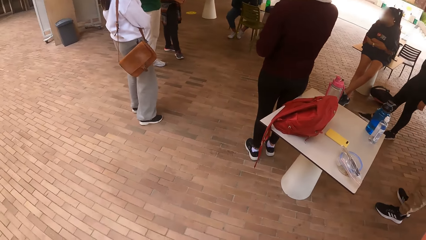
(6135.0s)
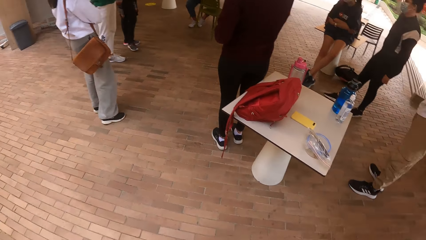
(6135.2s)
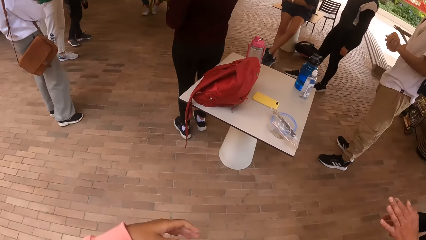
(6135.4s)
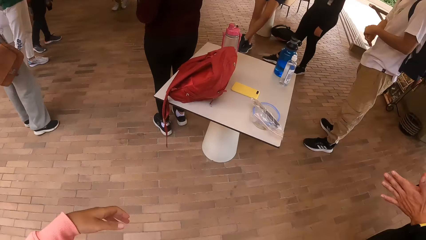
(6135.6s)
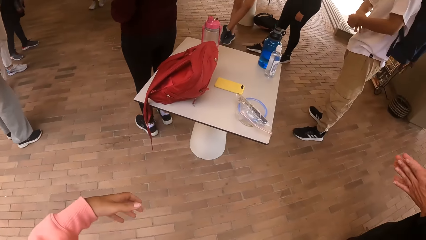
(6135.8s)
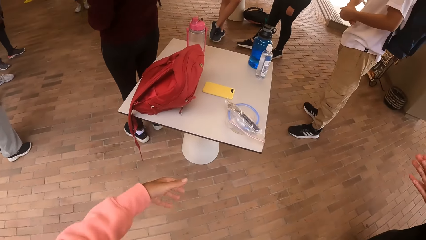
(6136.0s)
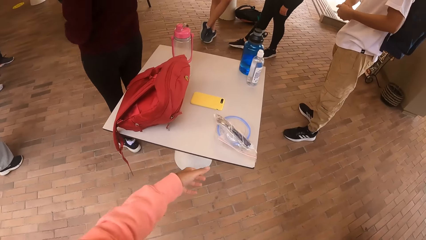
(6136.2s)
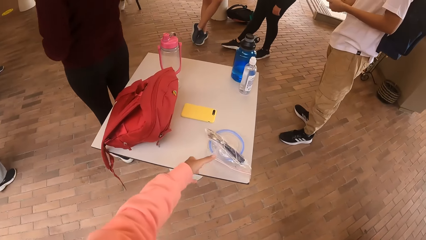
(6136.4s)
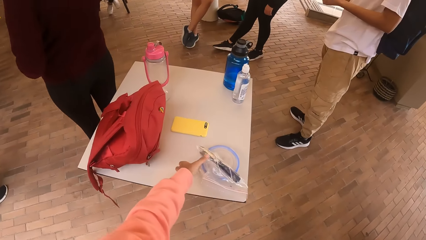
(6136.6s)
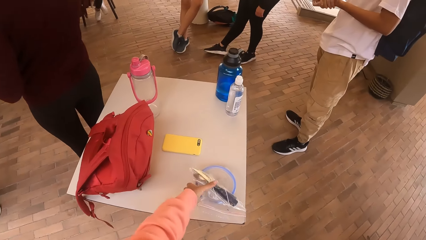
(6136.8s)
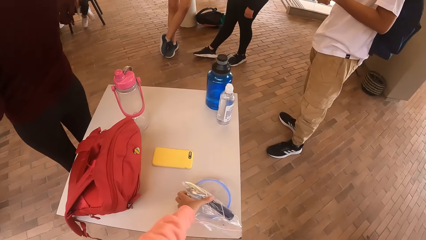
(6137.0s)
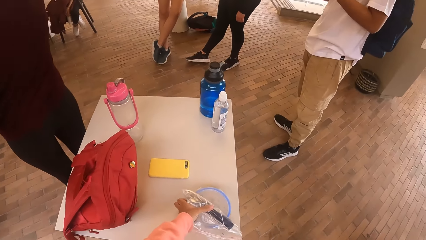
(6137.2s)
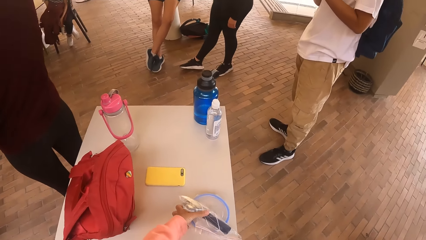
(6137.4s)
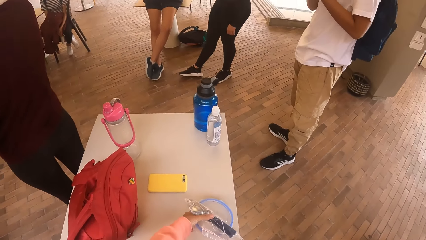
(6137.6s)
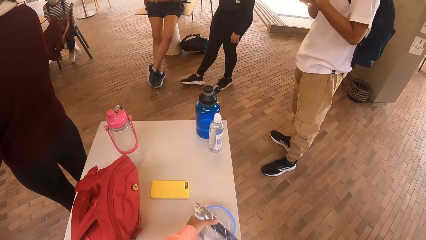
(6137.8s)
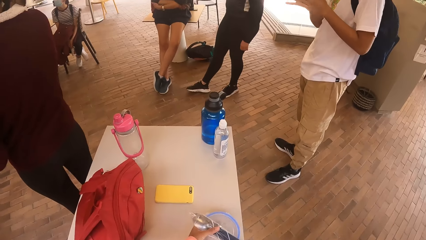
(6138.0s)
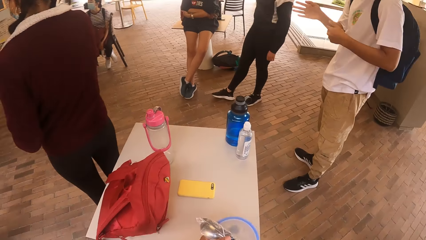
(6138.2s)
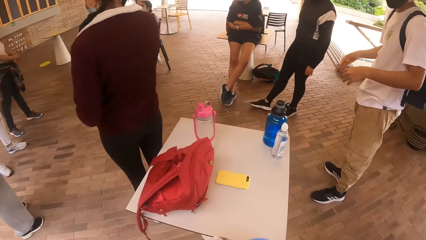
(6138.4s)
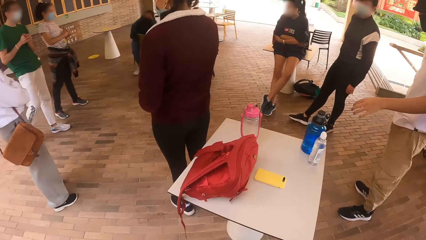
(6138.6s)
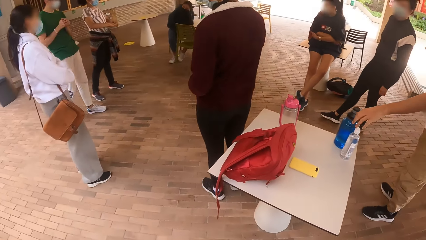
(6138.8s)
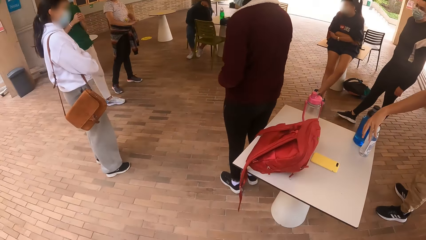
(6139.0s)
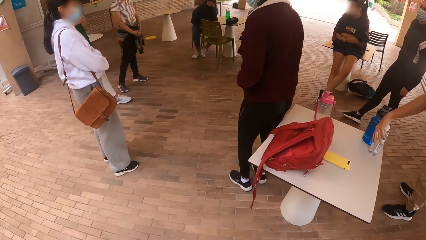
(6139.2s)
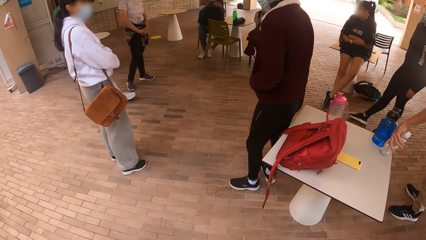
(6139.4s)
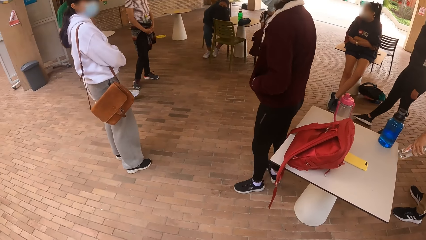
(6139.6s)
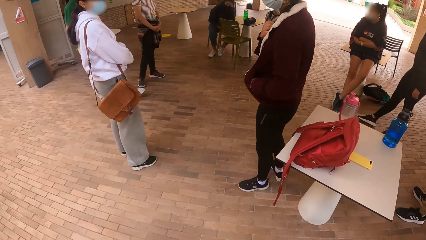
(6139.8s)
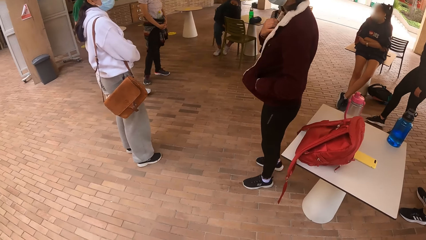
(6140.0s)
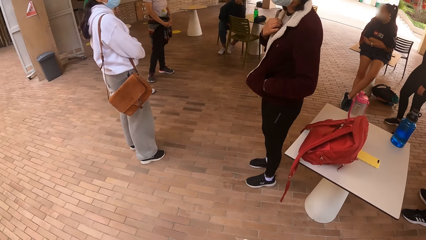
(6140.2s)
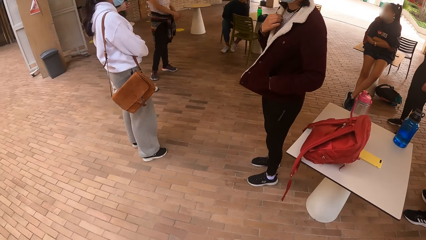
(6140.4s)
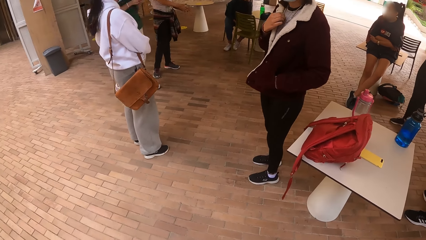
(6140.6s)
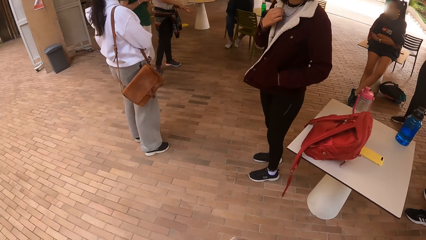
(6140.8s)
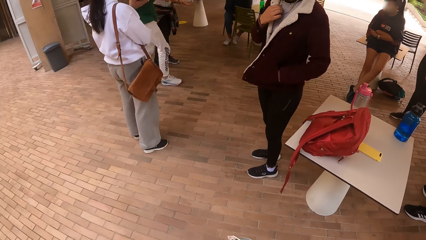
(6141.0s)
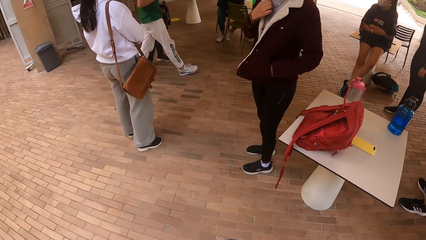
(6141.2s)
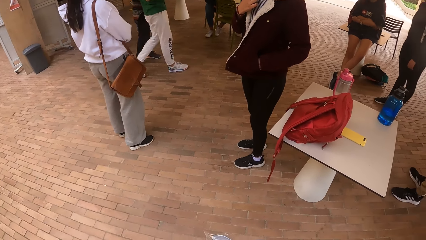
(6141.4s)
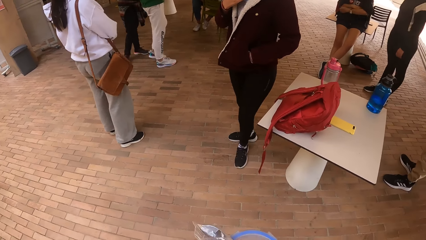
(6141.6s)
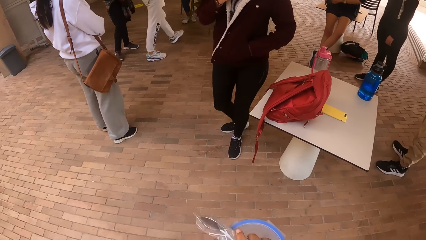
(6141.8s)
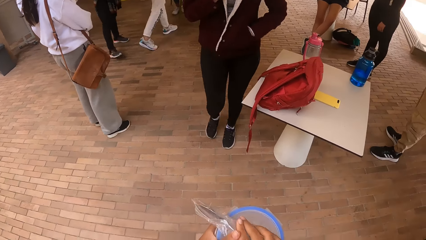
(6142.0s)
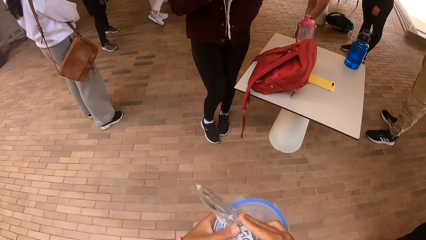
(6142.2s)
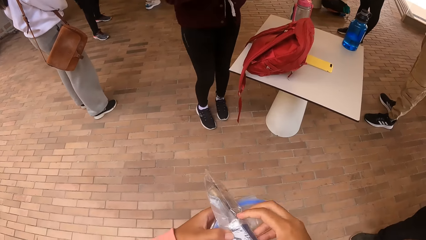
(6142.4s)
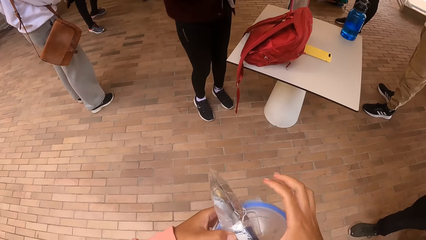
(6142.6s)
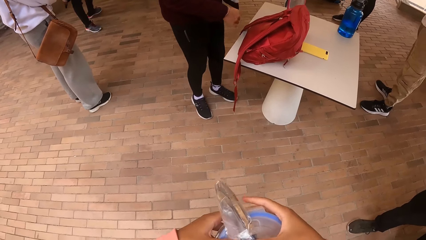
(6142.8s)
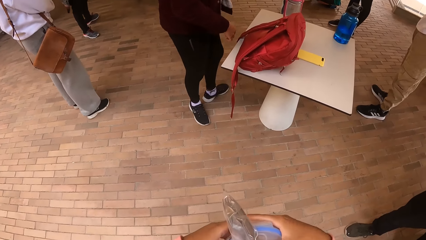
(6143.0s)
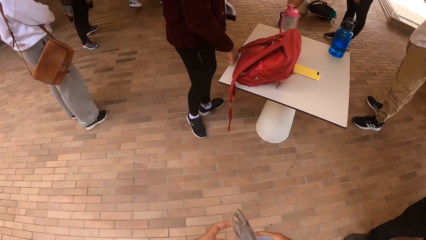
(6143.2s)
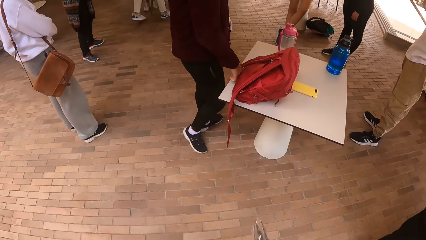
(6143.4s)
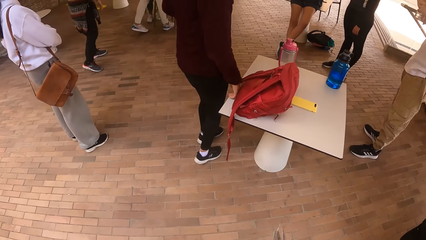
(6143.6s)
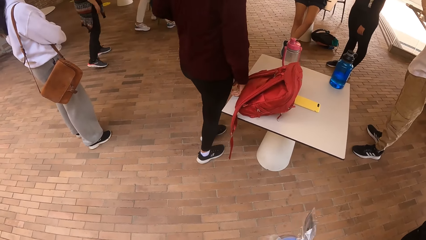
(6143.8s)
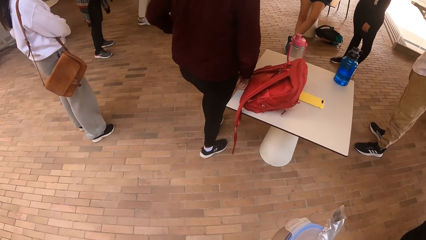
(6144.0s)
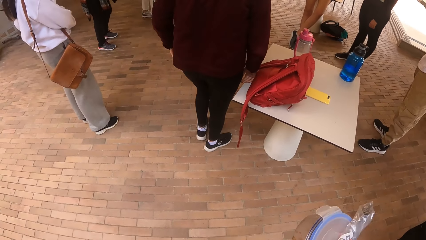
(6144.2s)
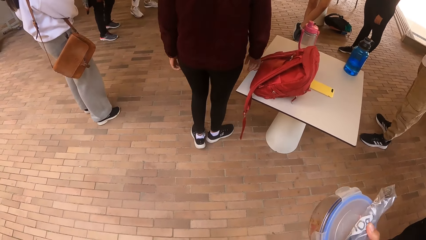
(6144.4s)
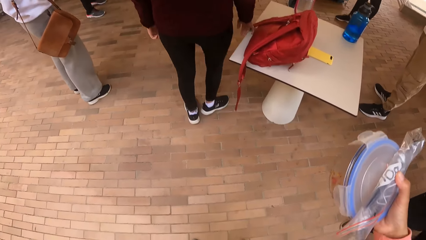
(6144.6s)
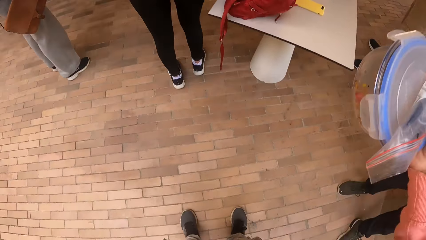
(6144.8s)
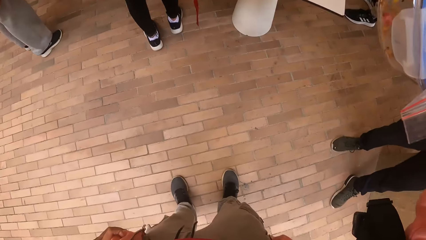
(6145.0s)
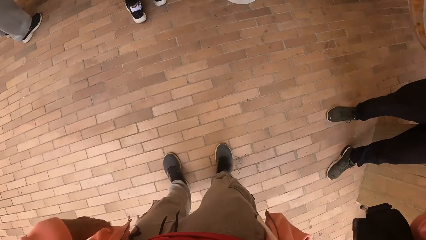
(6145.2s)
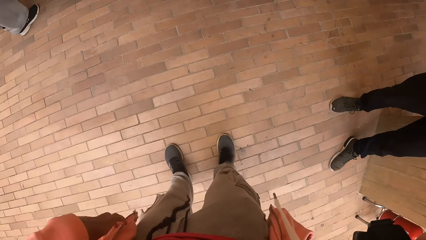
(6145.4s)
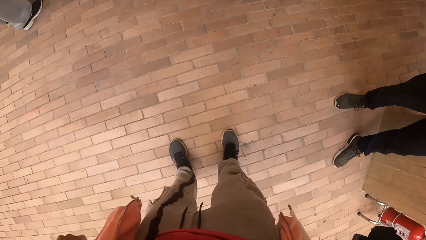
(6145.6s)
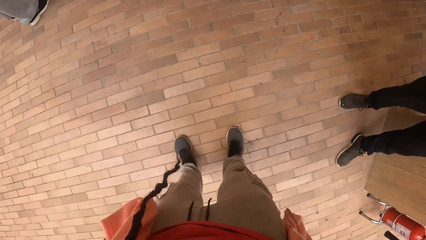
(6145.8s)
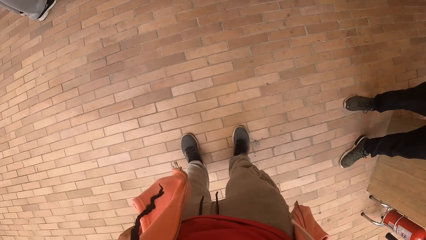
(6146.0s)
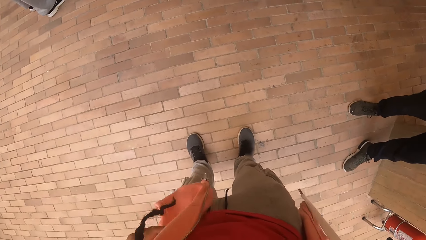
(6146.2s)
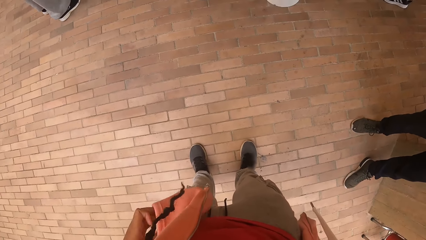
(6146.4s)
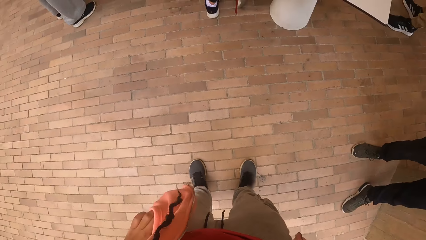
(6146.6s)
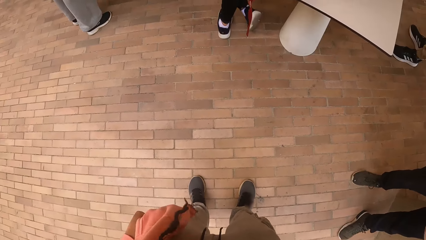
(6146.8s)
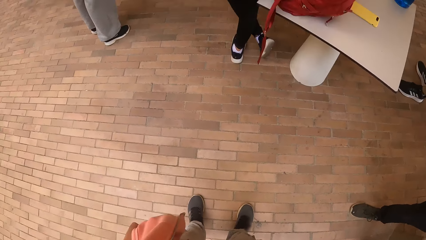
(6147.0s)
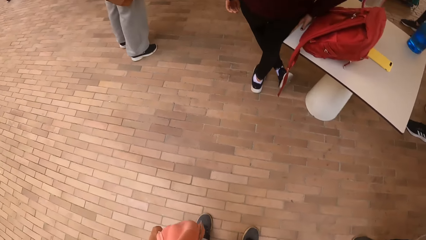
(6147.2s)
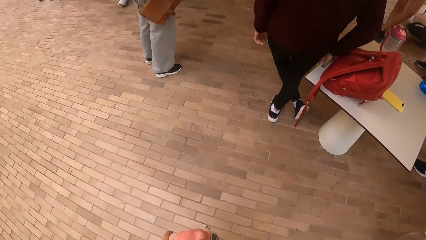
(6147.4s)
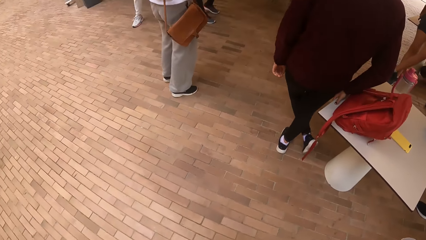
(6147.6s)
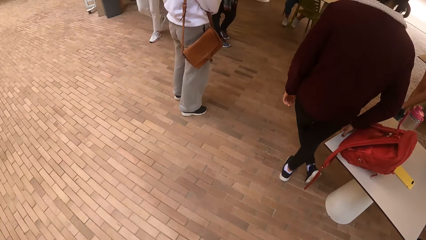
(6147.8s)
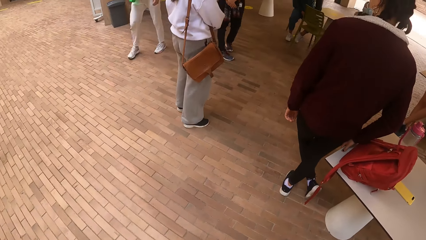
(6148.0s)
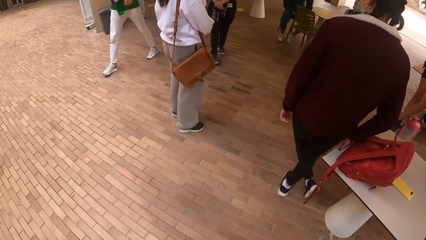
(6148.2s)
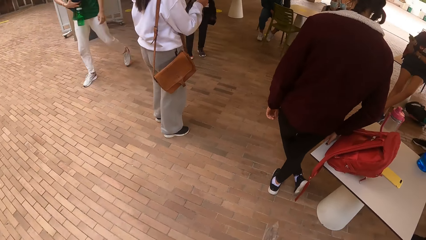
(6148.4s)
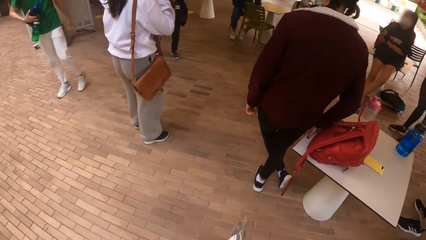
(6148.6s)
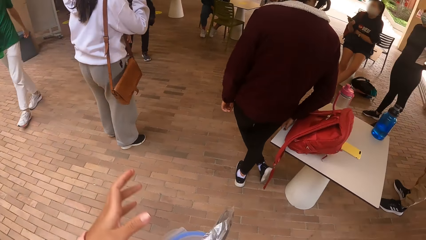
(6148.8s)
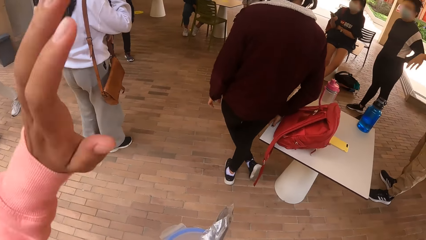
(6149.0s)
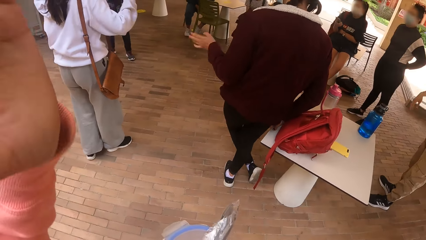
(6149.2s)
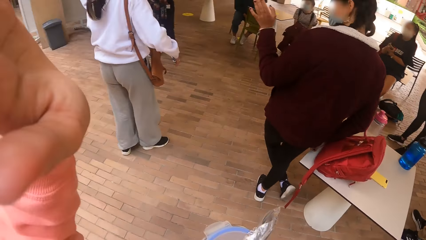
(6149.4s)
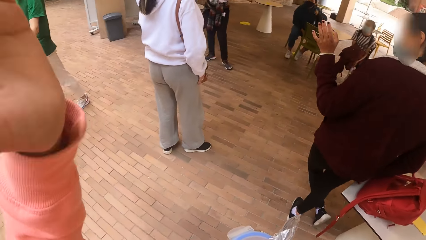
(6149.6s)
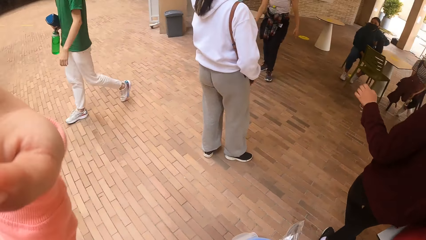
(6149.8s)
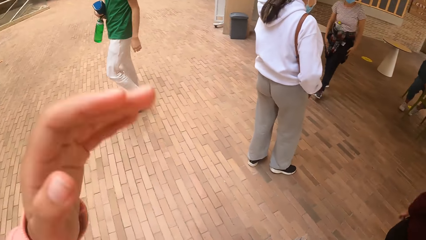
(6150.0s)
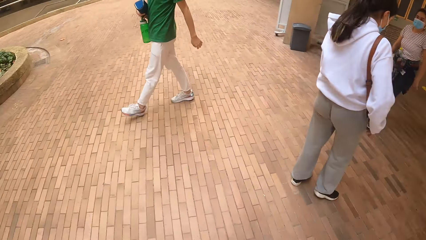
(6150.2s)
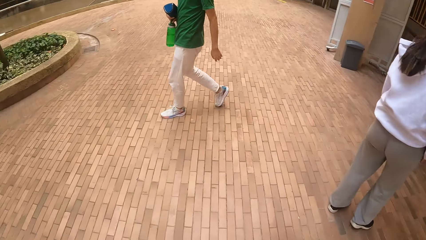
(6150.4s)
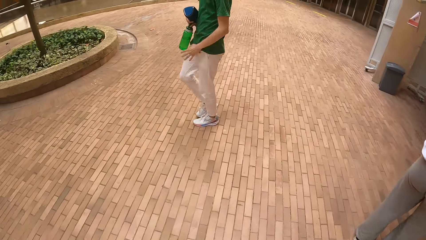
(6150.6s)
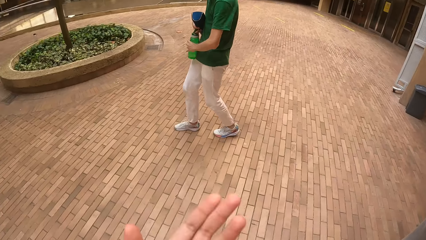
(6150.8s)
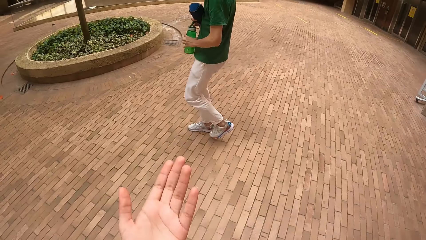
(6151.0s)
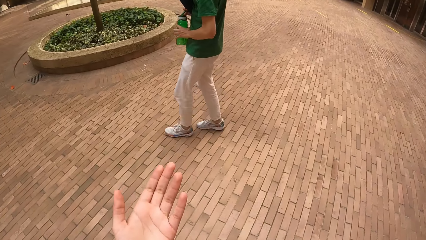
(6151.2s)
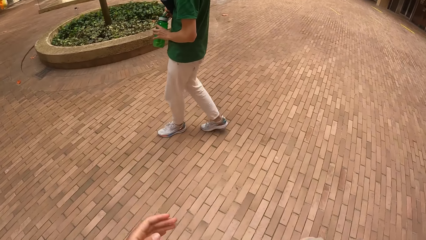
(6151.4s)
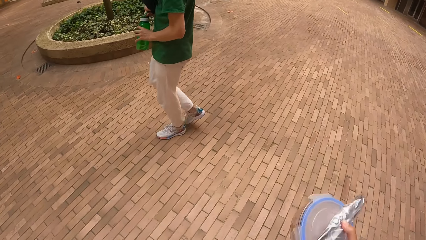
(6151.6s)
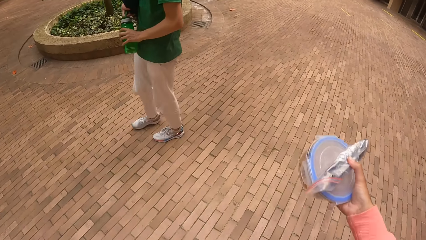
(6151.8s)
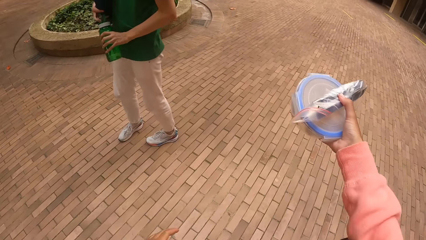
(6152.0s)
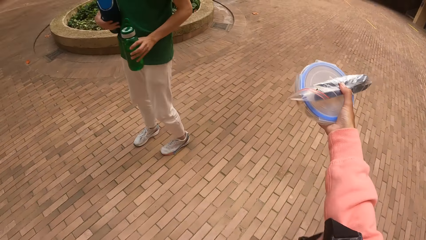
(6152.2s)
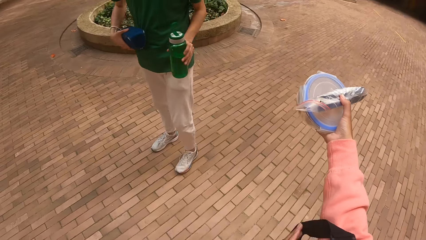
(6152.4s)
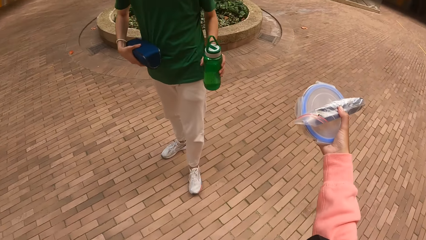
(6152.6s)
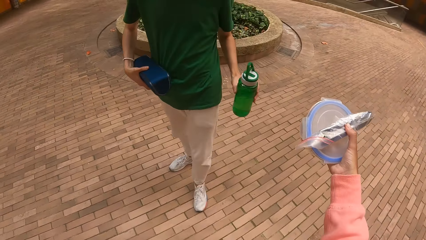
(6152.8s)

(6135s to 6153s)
The camera wearer picks up the pack of cutlery and the lunch box from the desk with her left hand. The man picks up the bottle from the desk with his left hand. The camera wearer passes the pack of cutlery and the lunch box from her left hand to her right hand. Another man holds a water bottle and a speaker with his right hand. The camera wearer waves her hand. The other man passes the water bottle from his right hand to his left hand.
